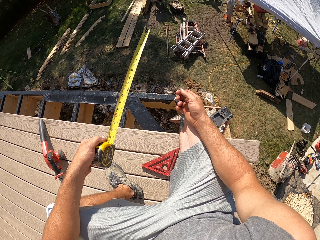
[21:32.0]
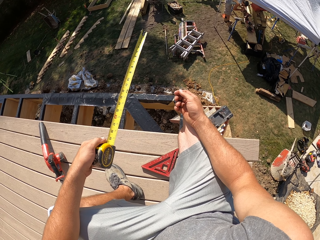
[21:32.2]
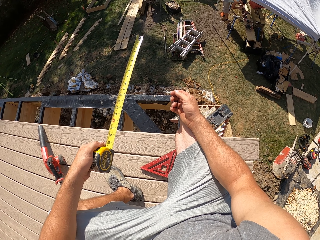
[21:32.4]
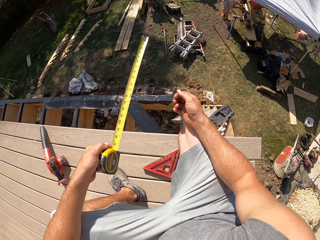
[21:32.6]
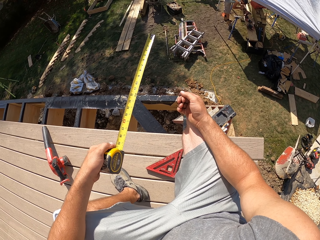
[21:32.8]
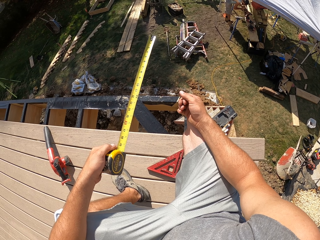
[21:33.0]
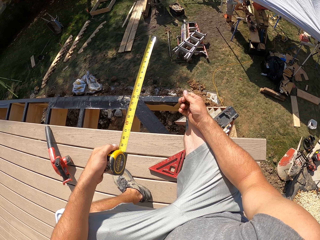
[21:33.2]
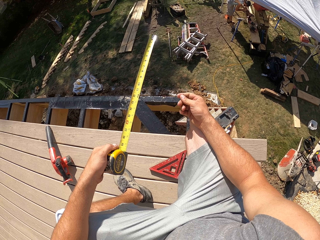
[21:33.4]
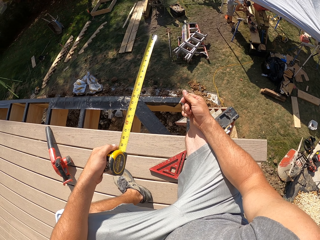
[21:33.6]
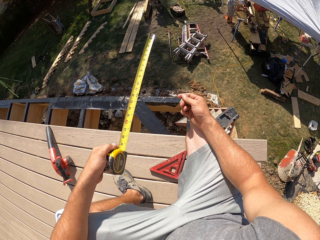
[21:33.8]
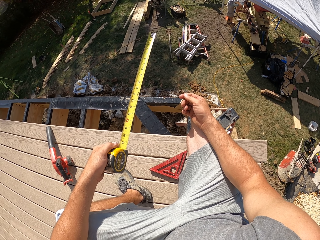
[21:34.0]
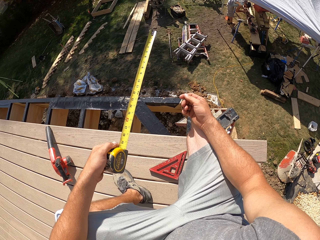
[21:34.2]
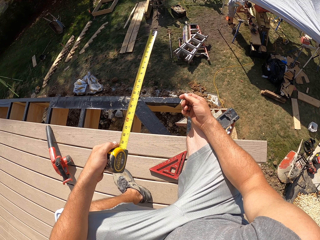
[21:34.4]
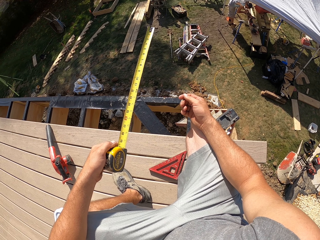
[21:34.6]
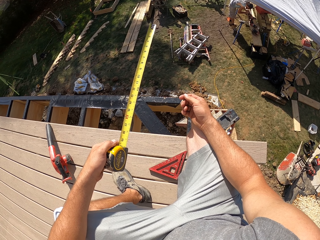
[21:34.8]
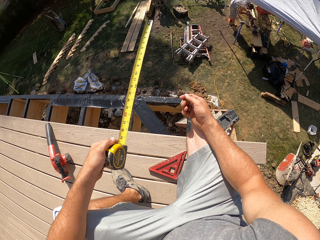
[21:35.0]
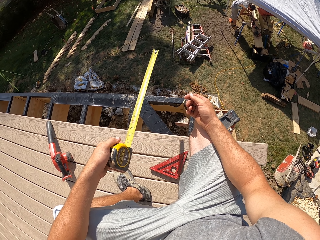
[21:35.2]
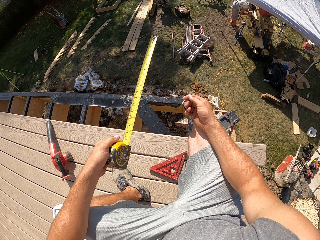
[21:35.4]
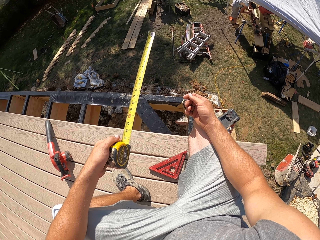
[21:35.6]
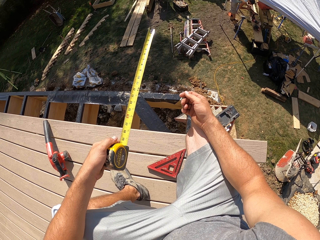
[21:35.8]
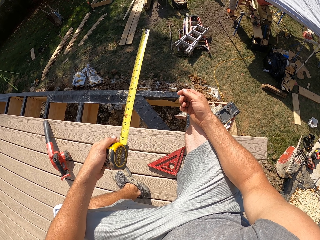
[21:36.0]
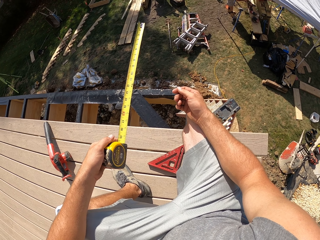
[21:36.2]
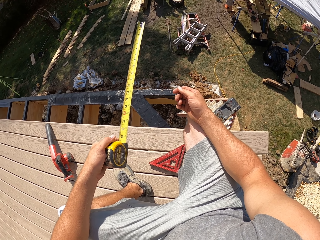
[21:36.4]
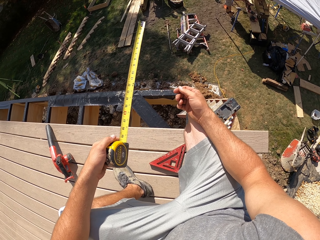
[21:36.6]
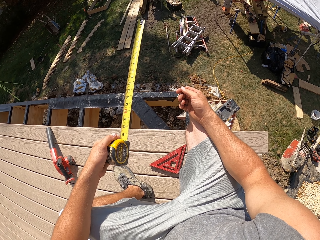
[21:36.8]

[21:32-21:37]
The camera wearer rubs the fingers.
